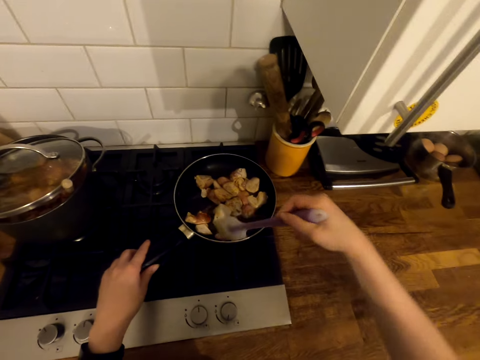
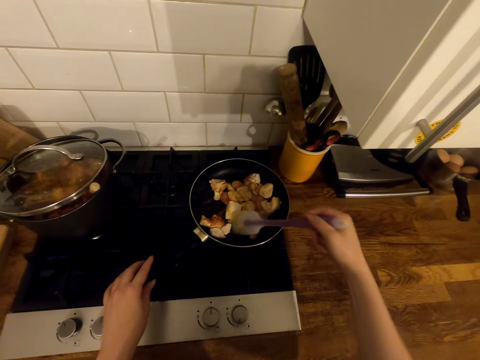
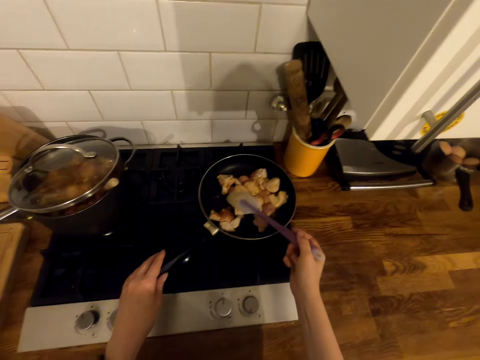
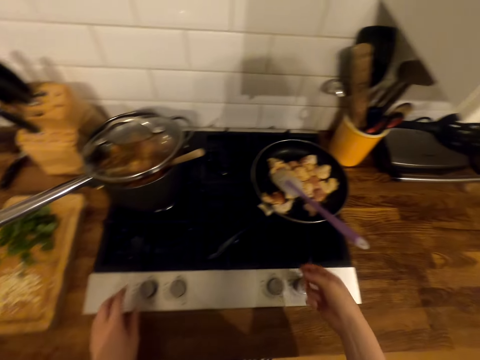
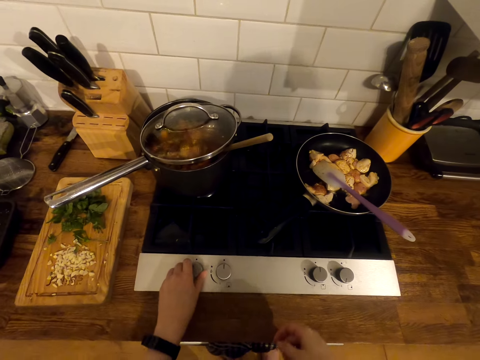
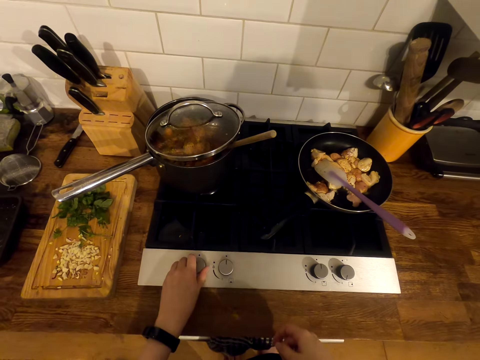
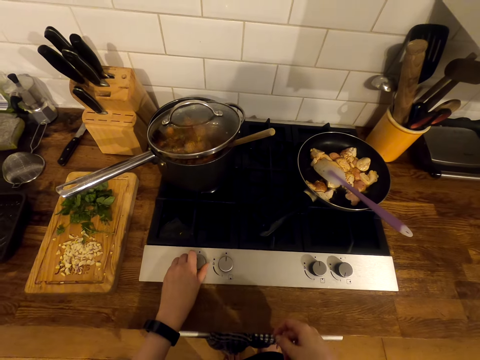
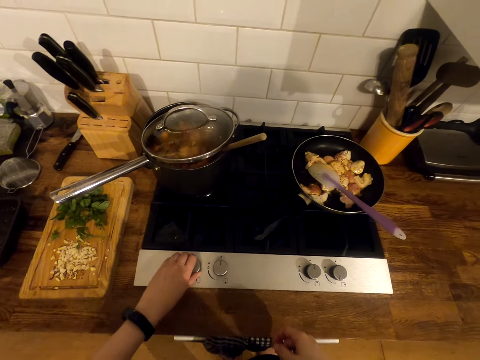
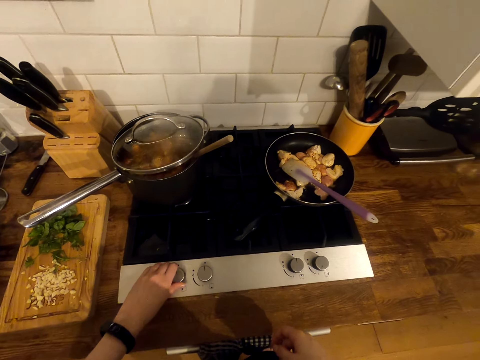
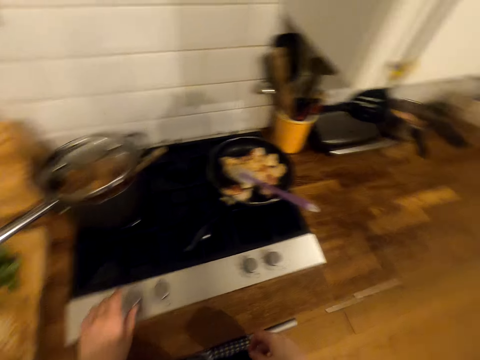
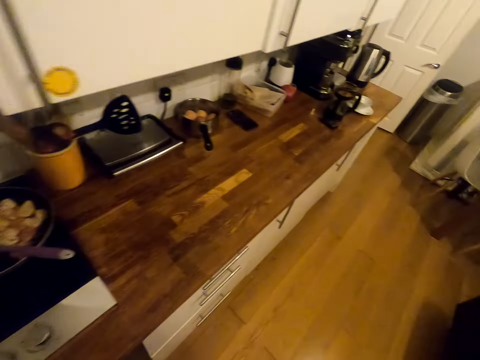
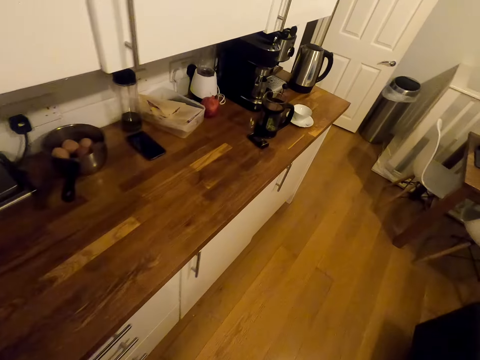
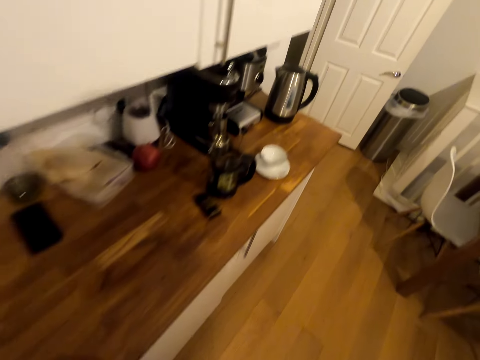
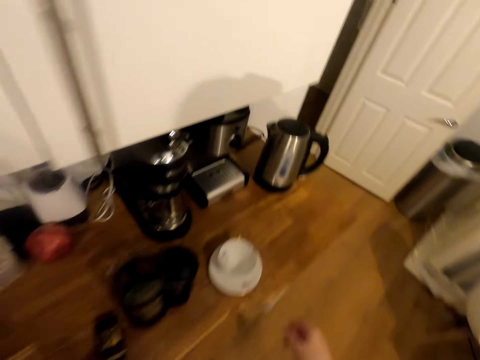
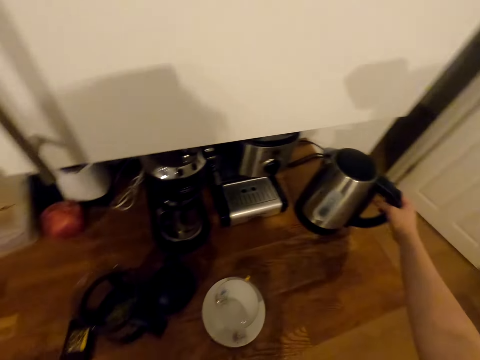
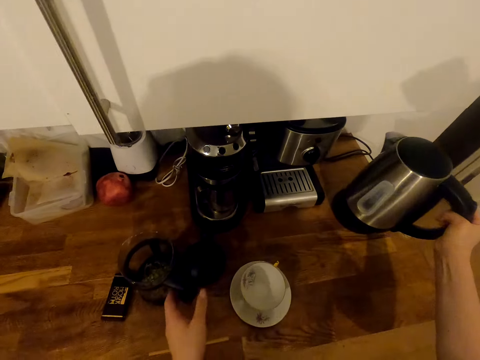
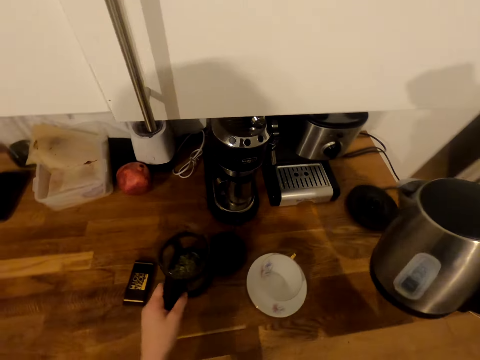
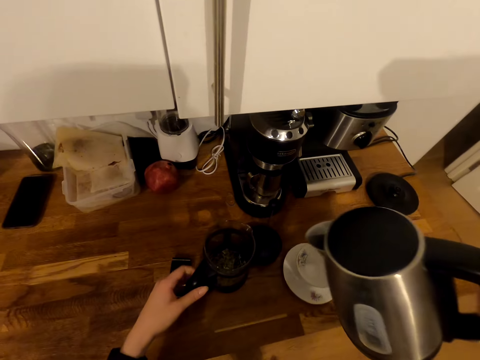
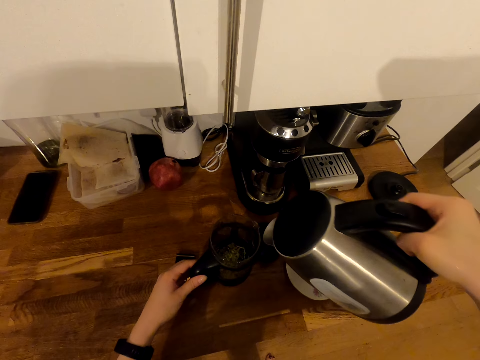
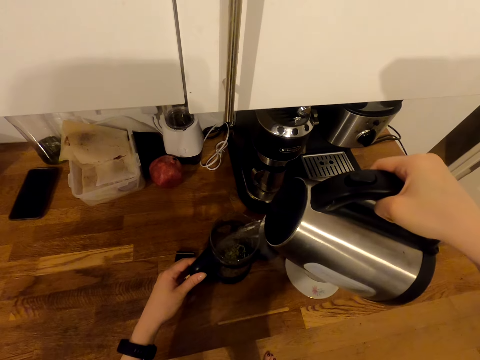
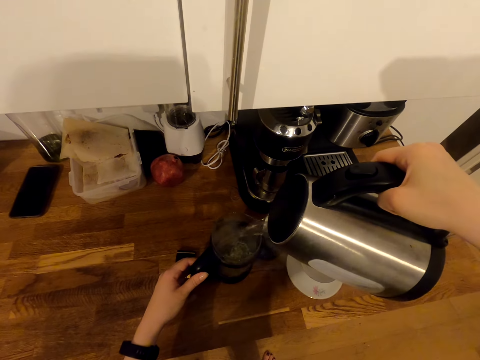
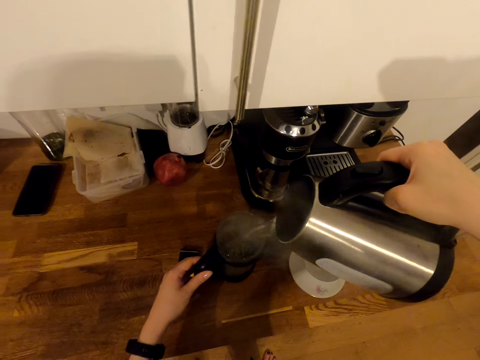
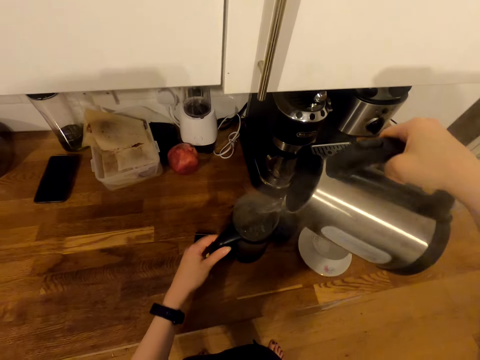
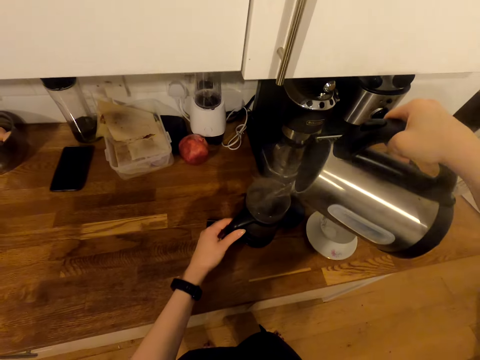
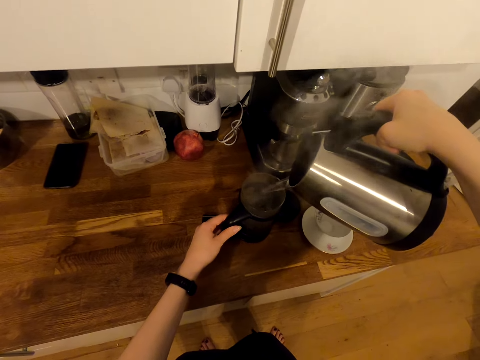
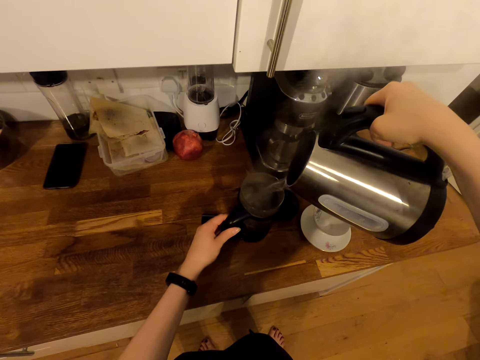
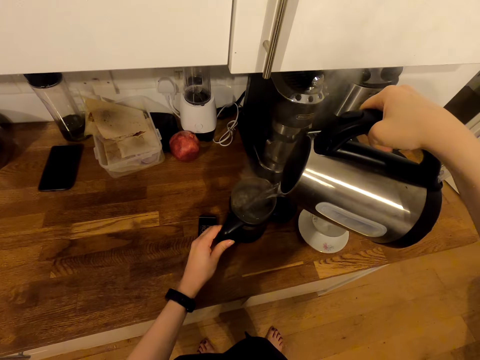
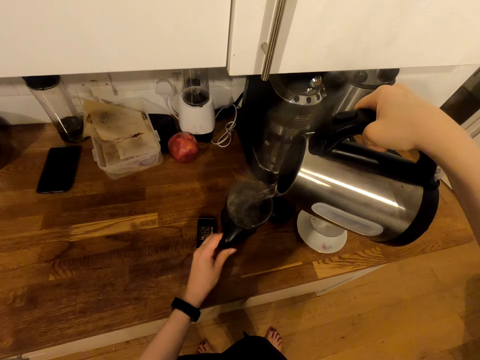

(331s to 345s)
The camera wearer adjusts the heat of the gas cooker. They walk around the room. They pick up an electric kettle. They turn a coffee maker on the table. They add water from the electric kettle to the coffee maker.

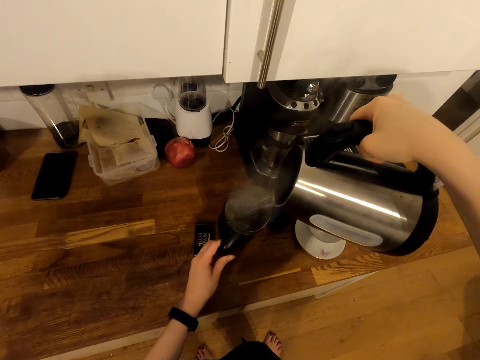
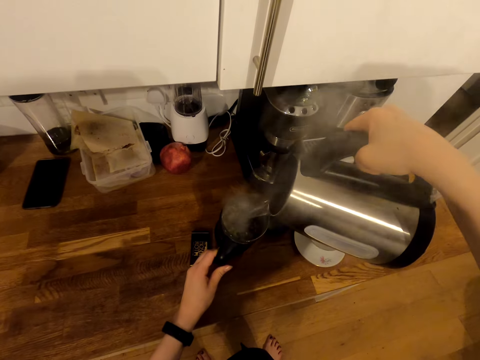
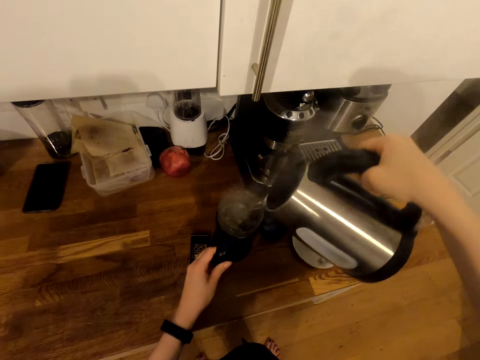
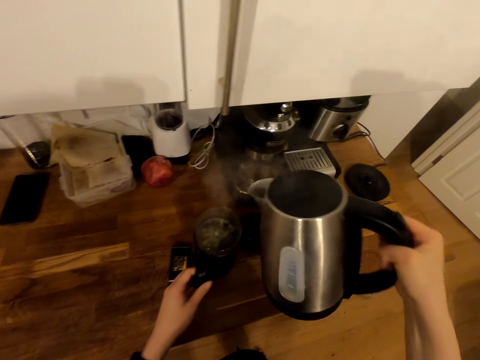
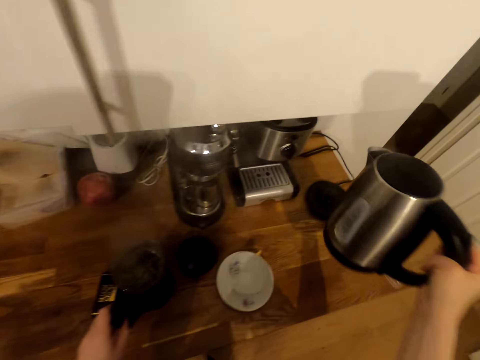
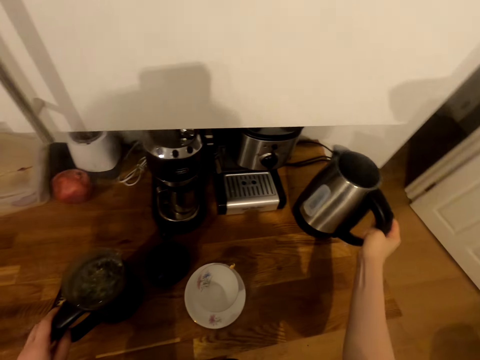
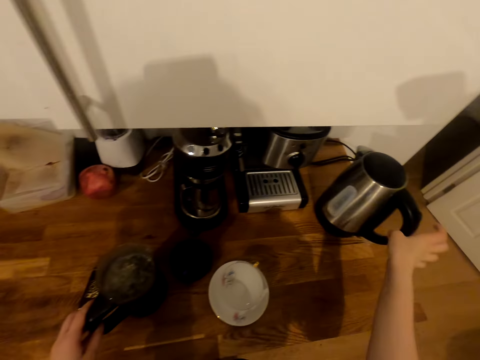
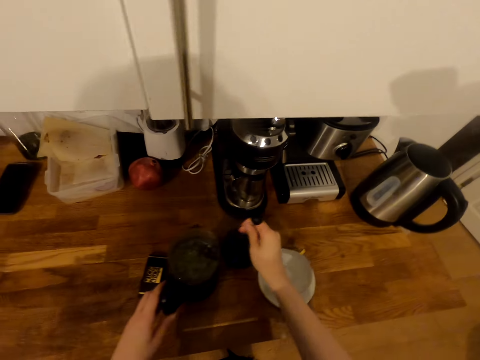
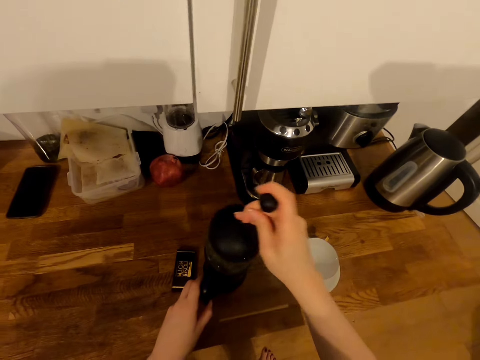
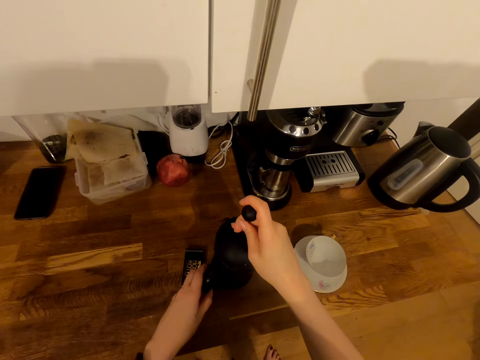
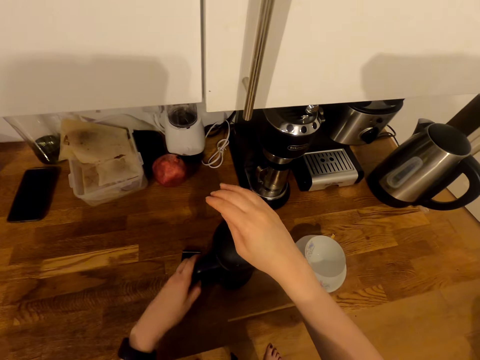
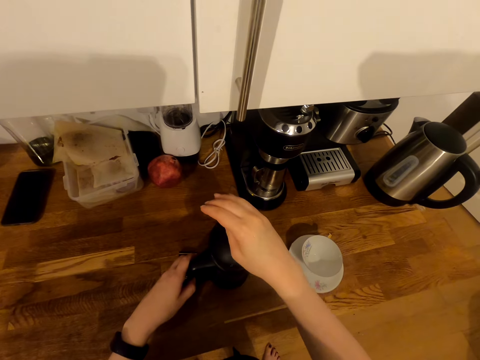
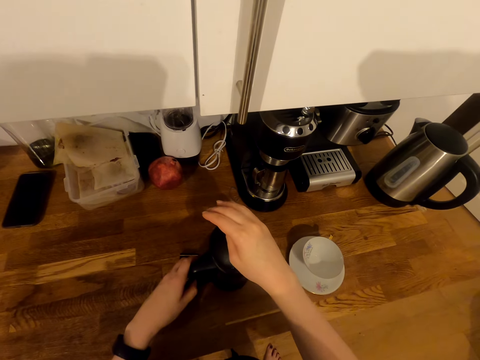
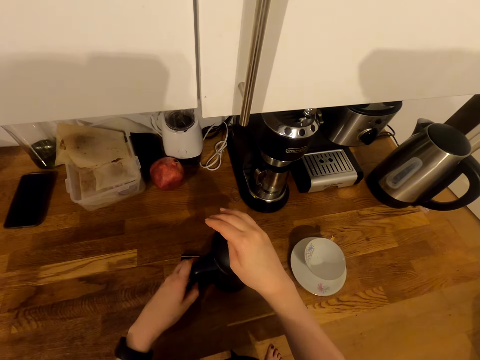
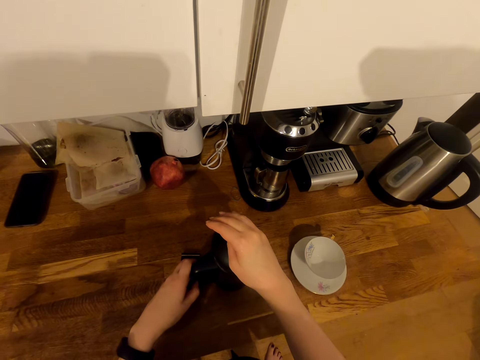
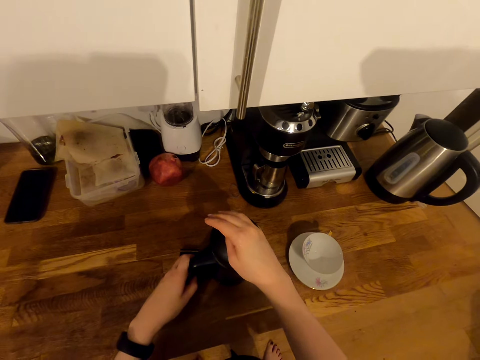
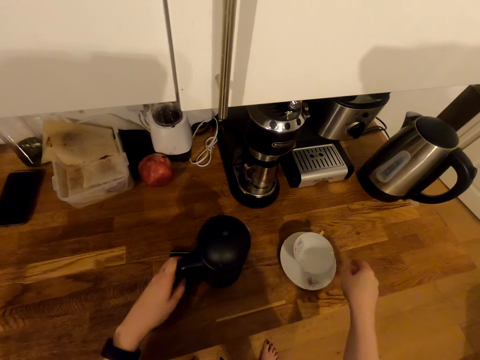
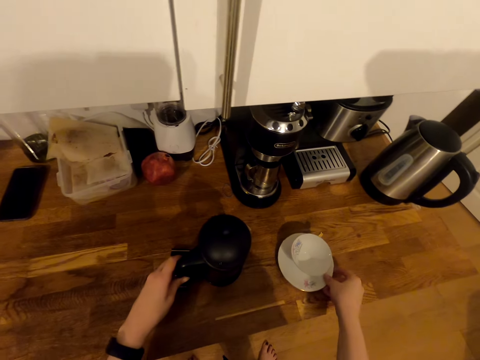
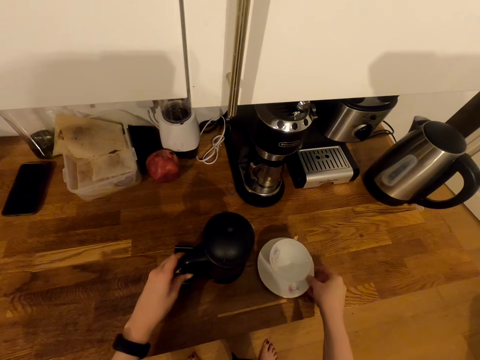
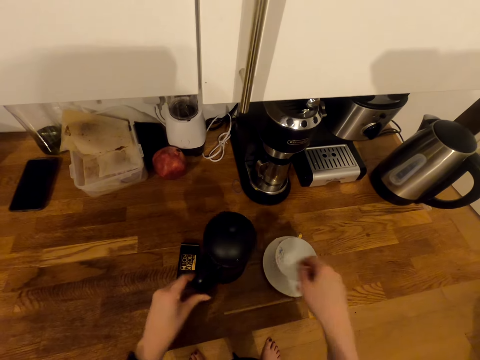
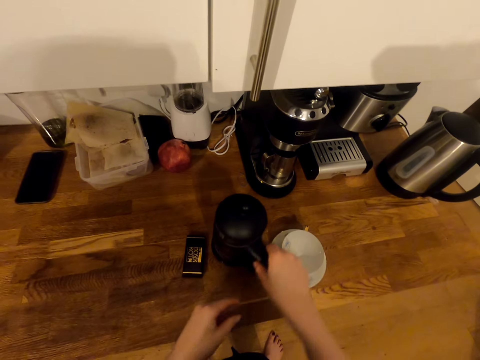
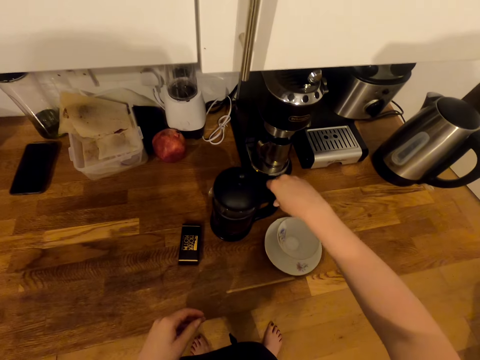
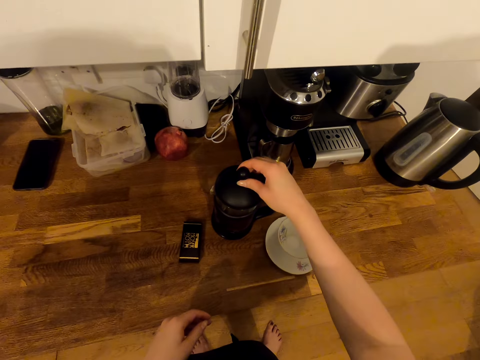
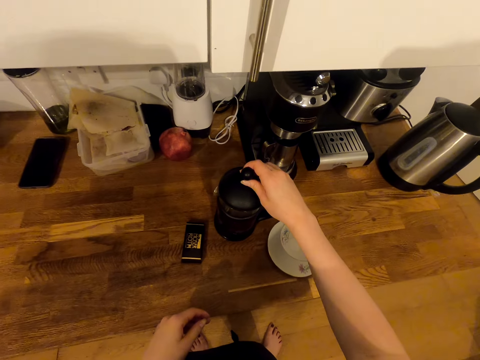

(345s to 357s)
The camera wearer puts the electric kettle on the holder on the table. They pick up a lid from the table. They close the coffee maker with the lid. They move a sauce plate with a cup on the table. They turn the coffee maker on the table. They touch the coffee maker lid.
